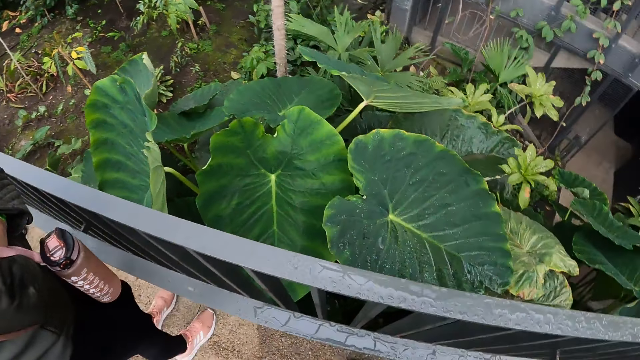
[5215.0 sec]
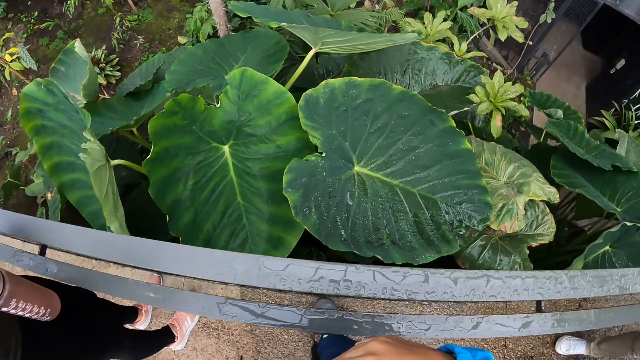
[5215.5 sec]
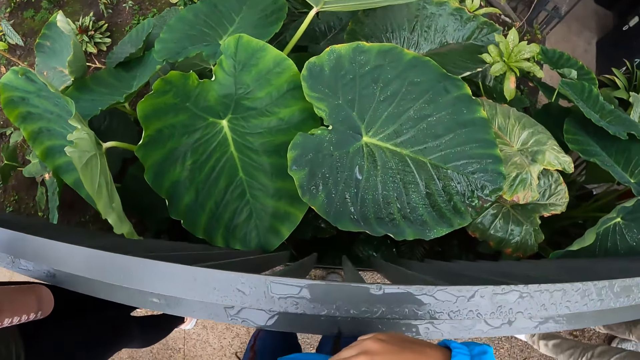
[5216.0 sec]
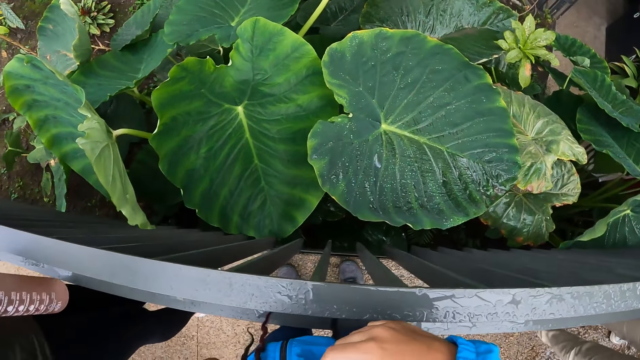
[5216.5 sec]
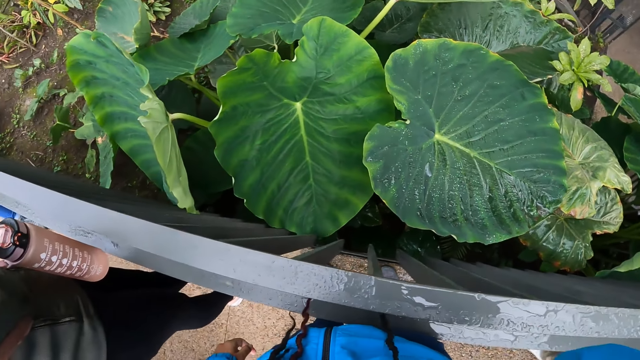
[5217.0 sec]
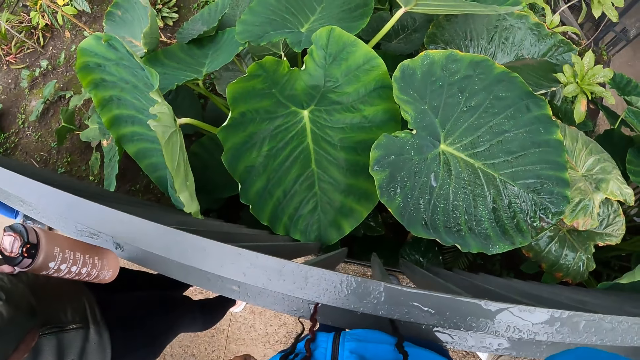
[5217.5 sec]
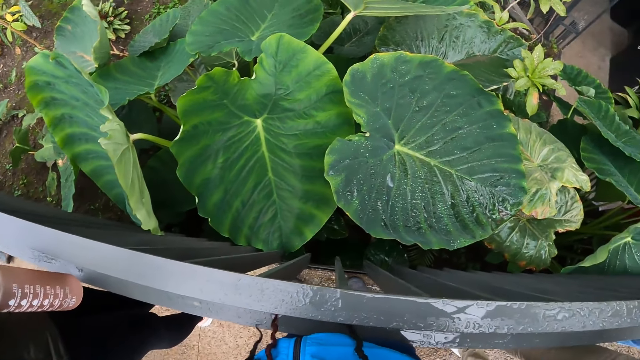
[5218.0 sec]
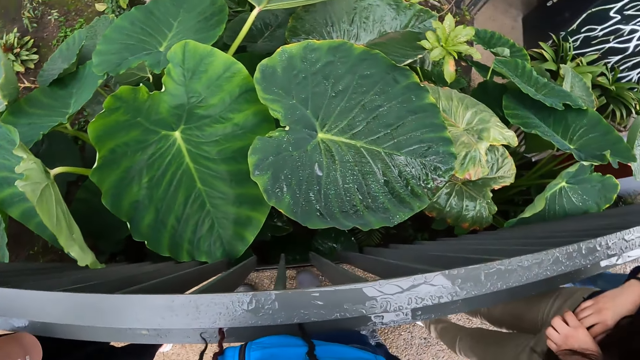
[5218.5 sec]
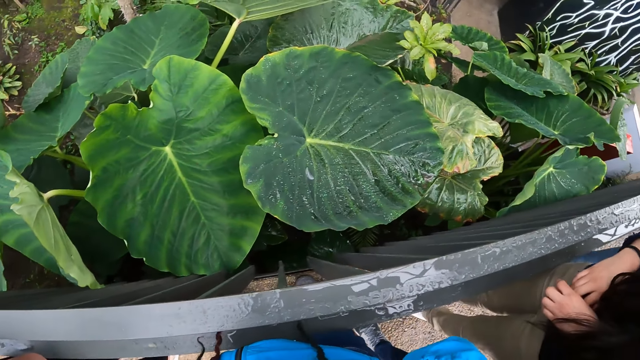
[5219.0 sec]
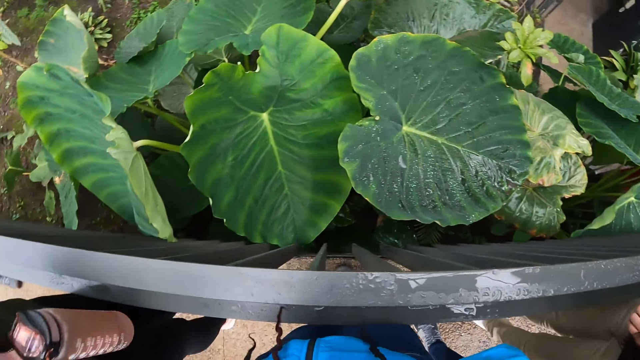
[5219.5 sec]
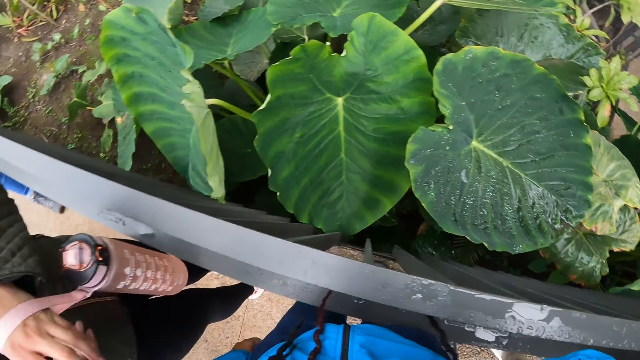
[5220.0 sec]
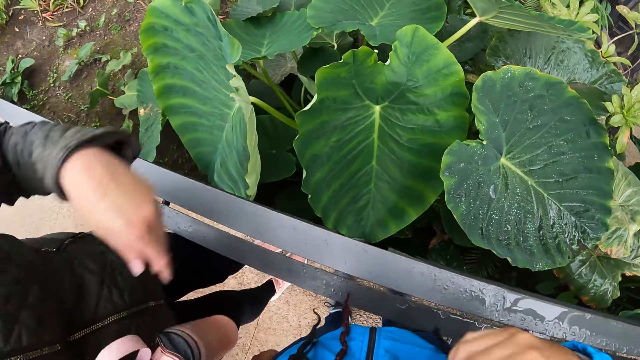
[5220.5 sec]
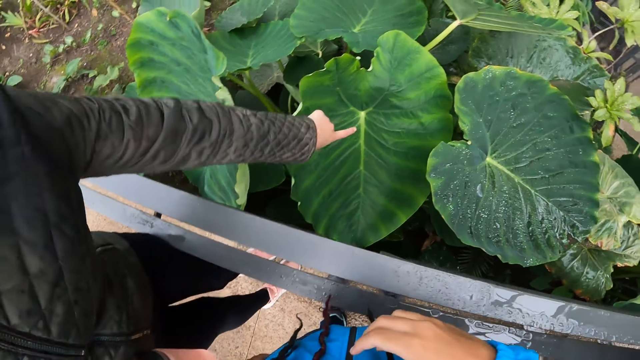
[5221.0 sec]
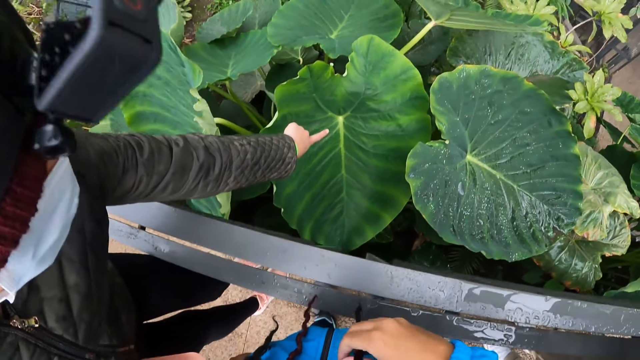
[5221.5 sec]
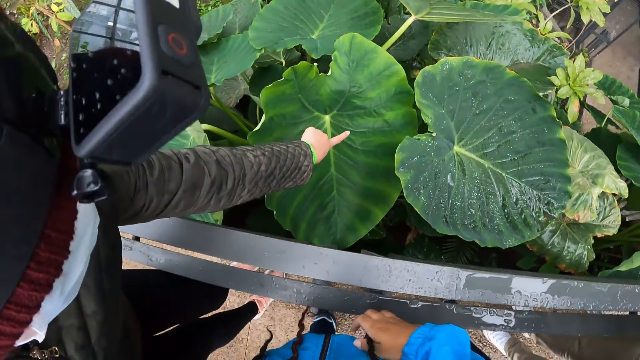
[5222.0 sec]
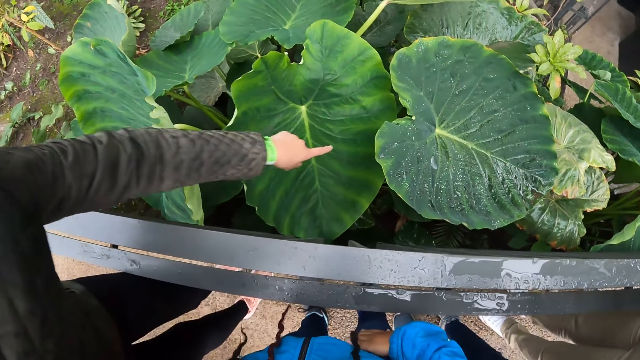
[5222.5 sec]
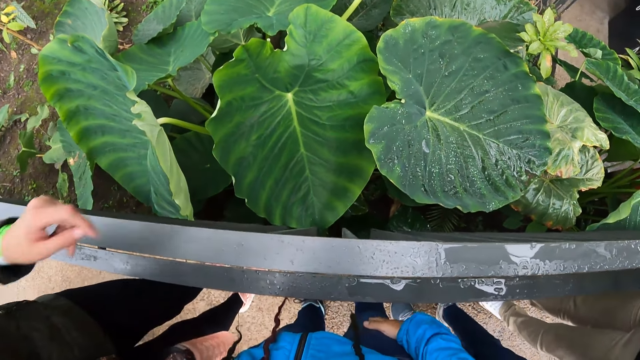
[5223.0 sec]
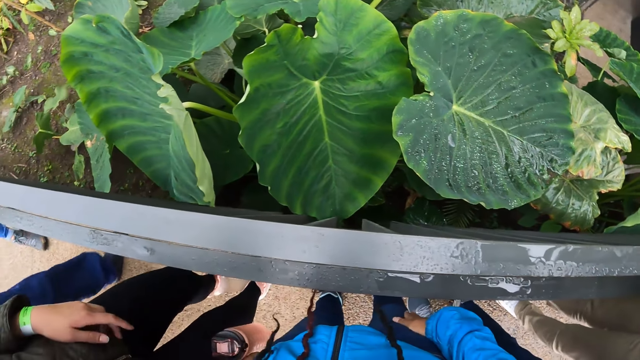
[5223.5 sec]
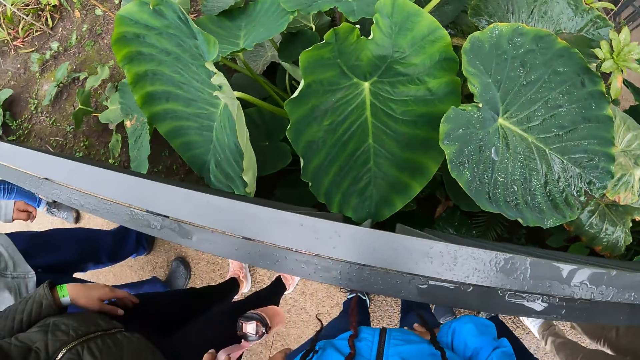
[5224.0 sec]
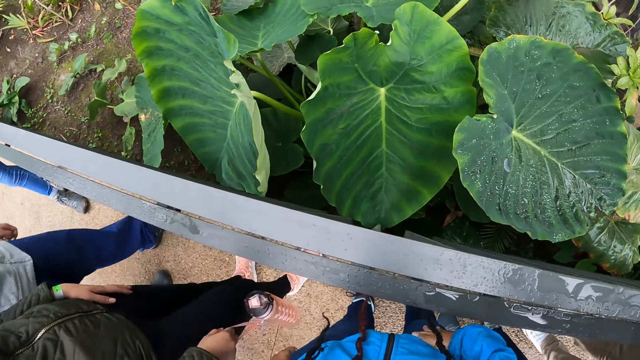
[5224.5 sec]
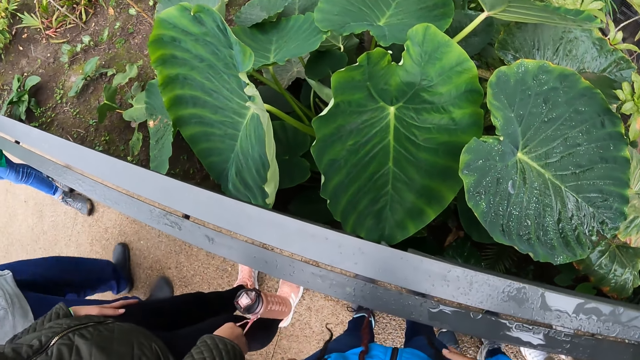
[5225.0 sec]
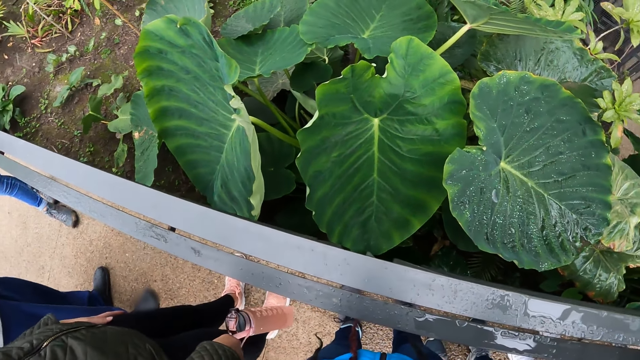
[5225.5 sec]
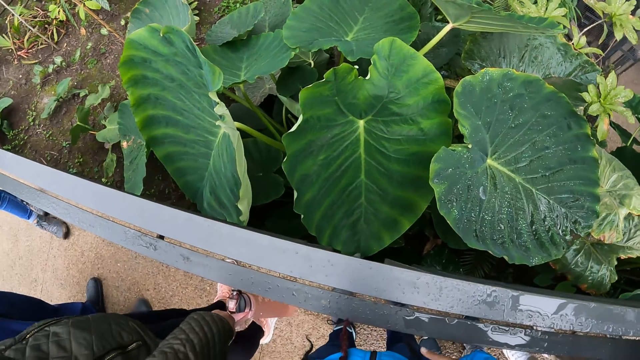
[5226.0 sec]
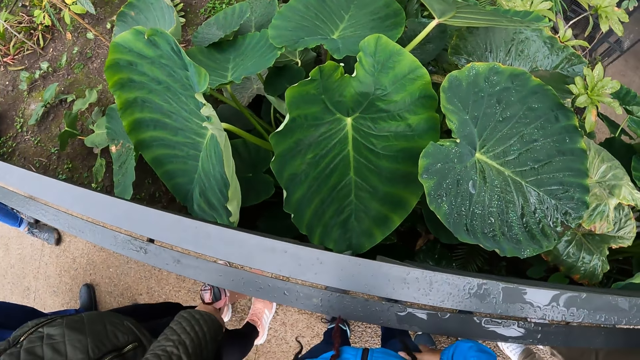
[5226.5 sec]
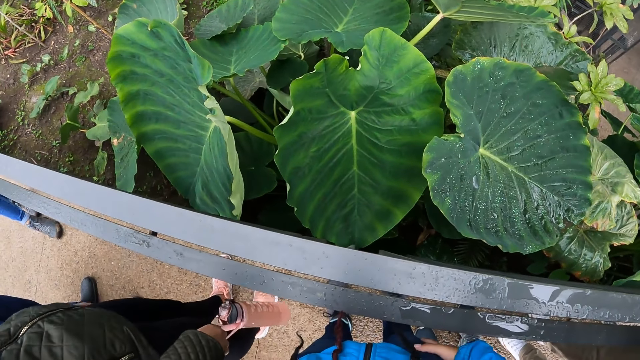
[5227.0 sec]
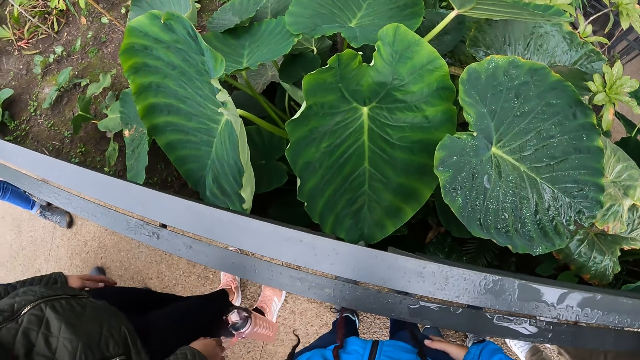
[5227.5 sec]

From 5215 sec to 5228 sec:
The camera wearer looks around. A woman on the path interacts with the camera wearer. The woman points at plants. The camera wearer looks around.

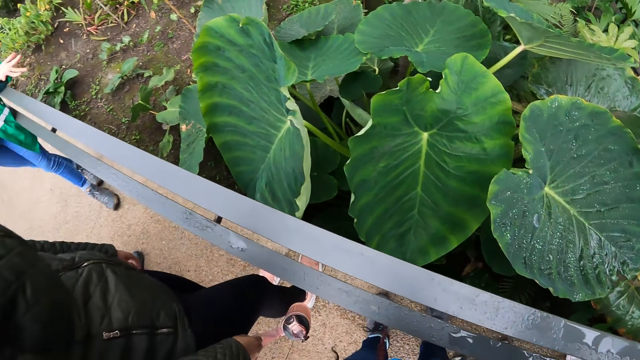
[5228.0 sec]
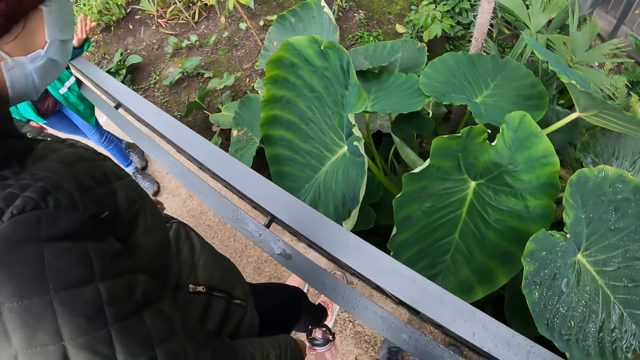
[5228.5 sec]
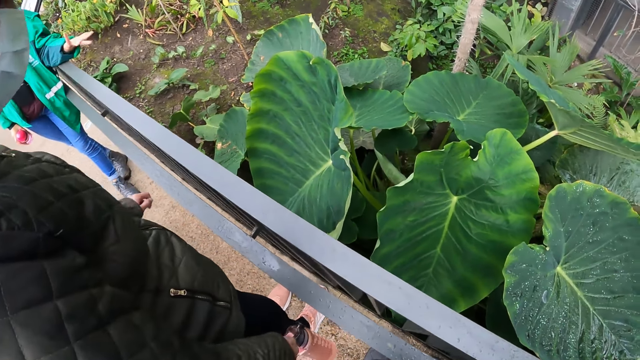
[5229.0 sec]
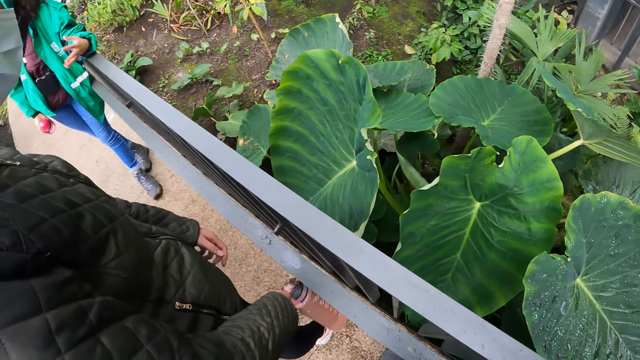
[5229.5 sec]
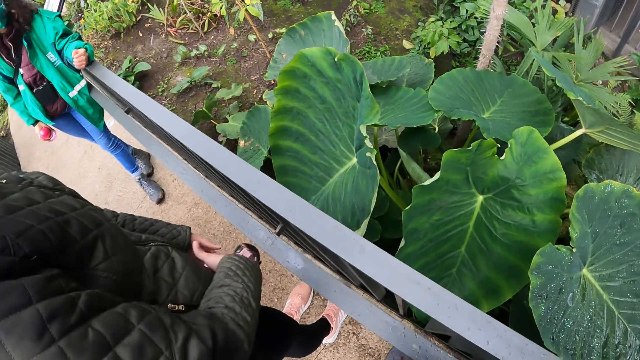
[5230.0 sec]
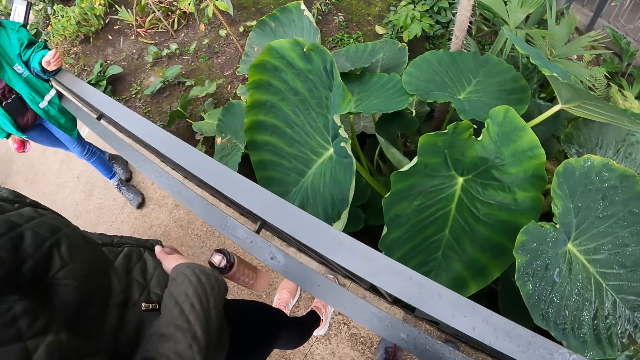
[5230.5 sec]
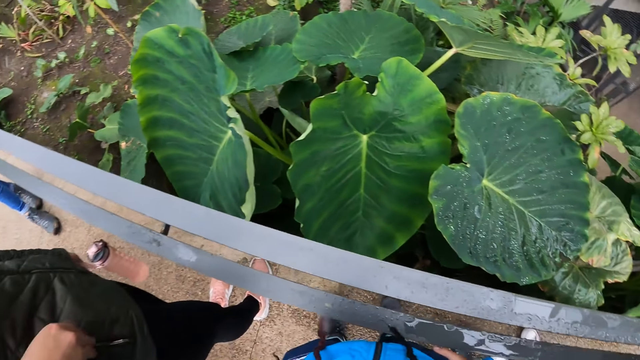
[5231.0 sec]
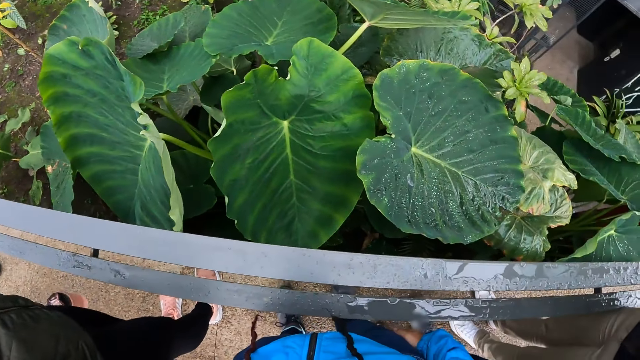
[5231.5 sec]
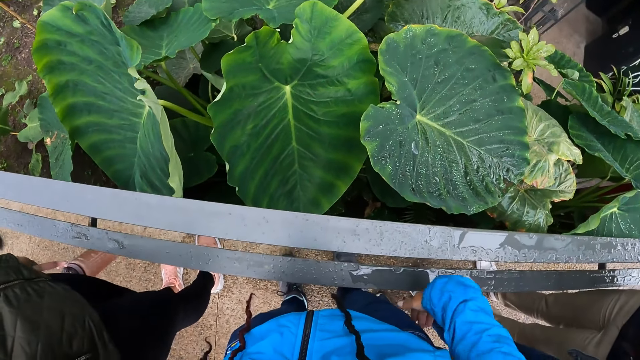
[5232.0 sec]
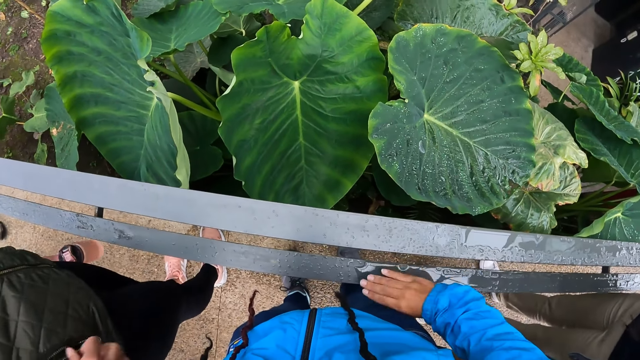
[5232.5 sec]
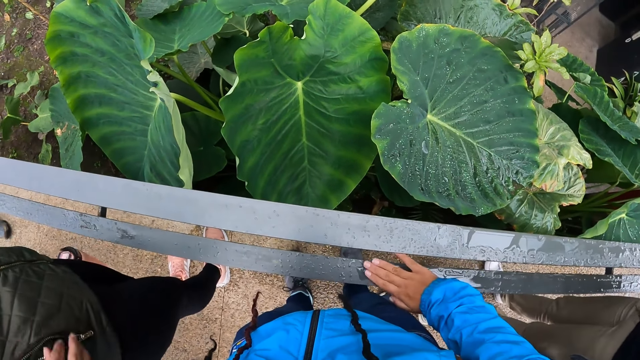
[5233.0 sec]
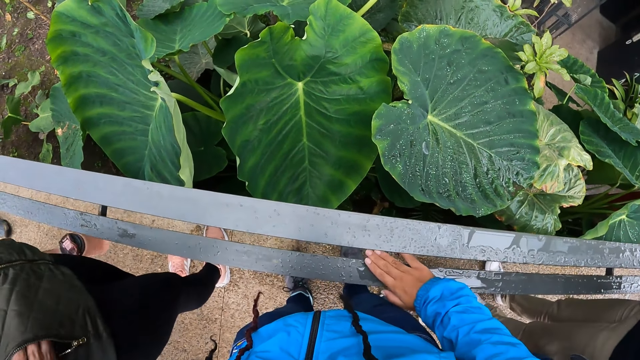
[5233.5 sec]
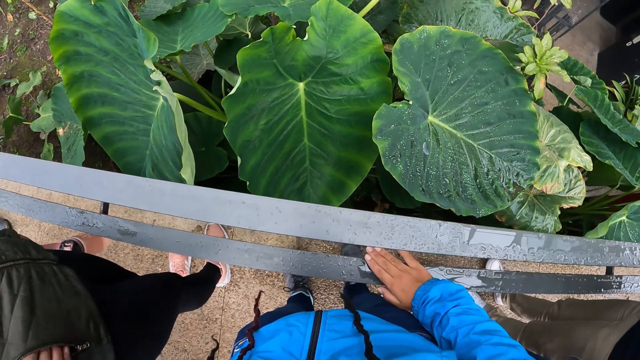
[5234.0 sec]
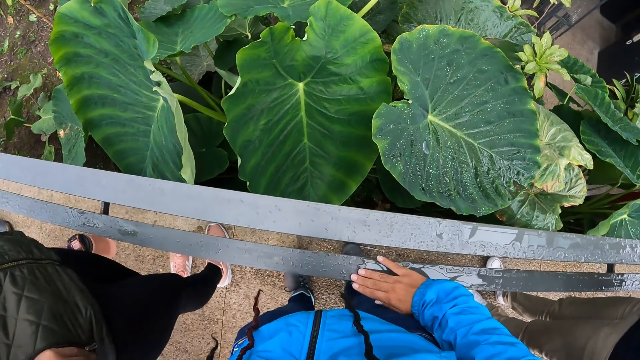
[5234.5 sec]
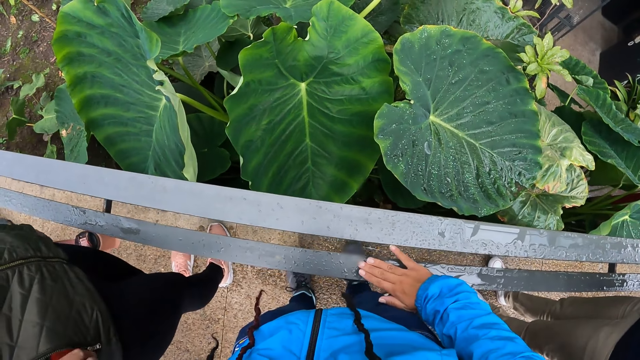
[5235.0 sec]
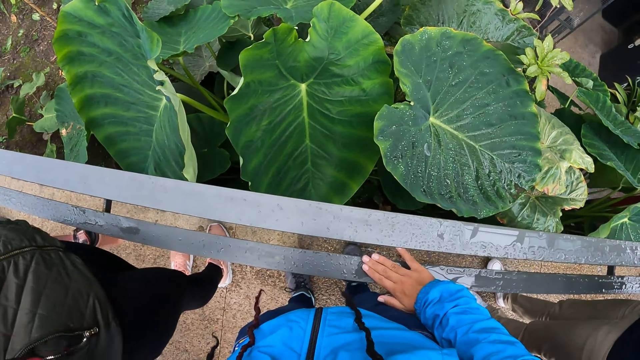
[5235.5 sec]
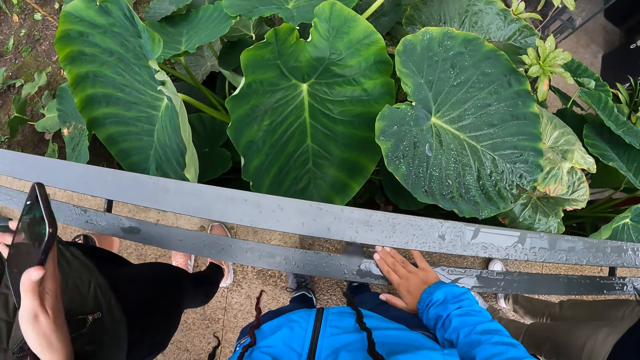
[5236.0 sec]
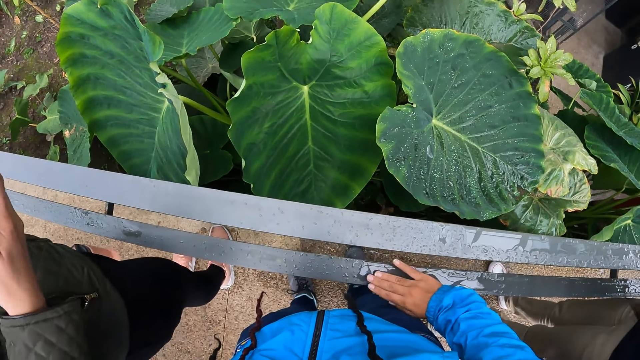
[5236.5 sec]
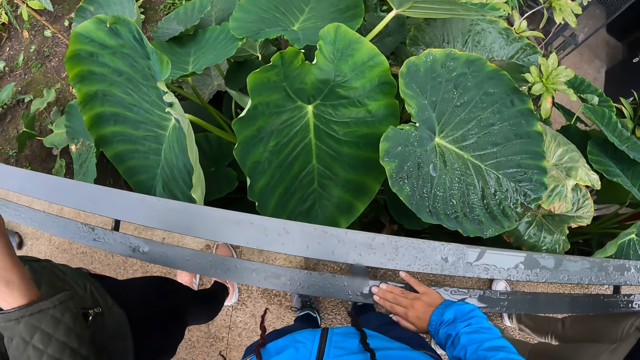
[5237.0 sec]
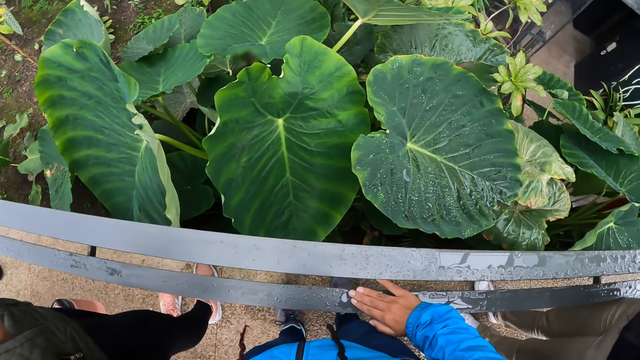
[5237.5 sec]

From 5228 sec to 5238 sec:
The camera wearer puts her right hand on a railing on the path. She wipes water with her right hand. The woman takes a phone from a pocket on her jacket with her right hand.
